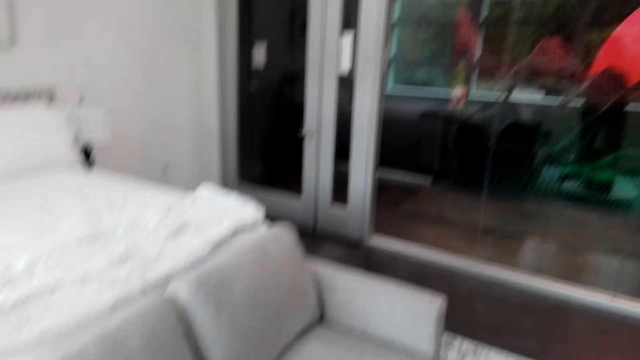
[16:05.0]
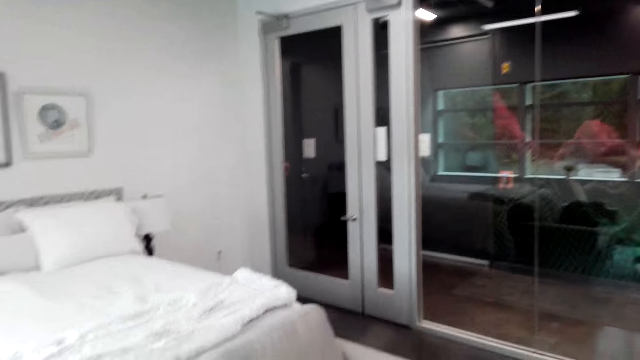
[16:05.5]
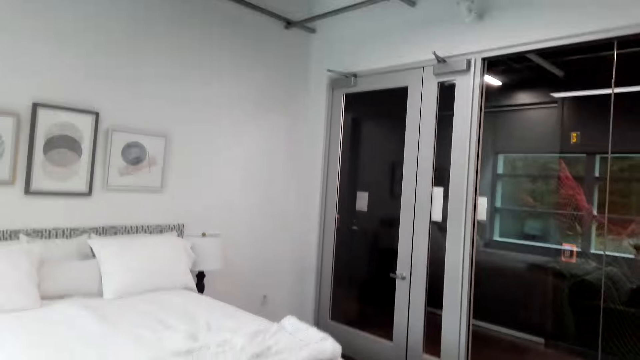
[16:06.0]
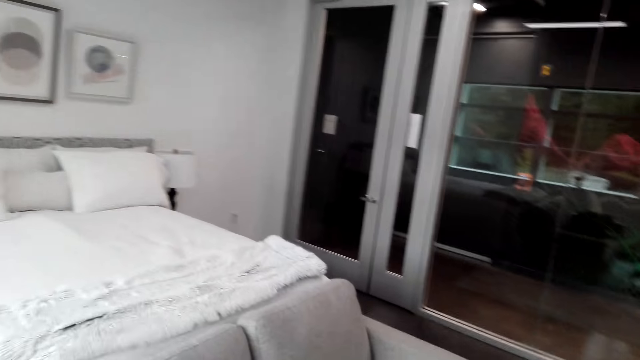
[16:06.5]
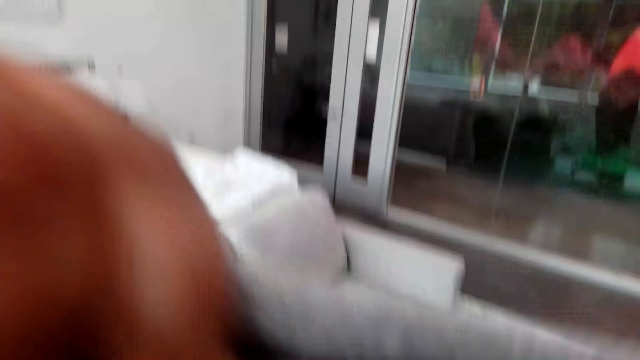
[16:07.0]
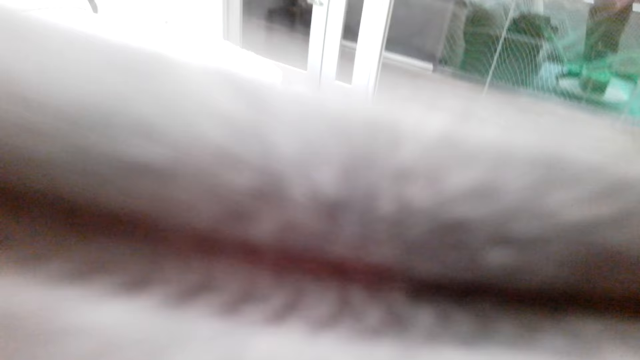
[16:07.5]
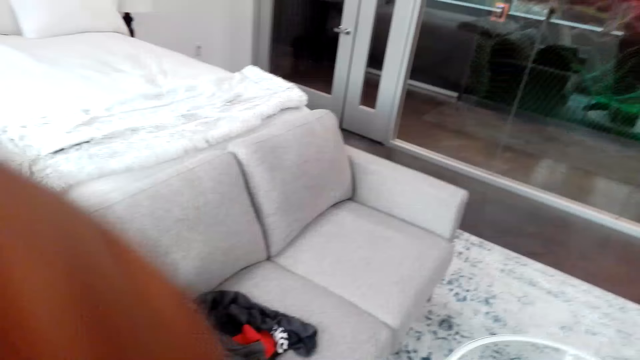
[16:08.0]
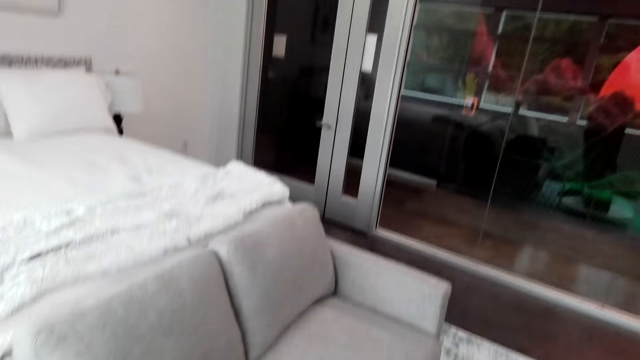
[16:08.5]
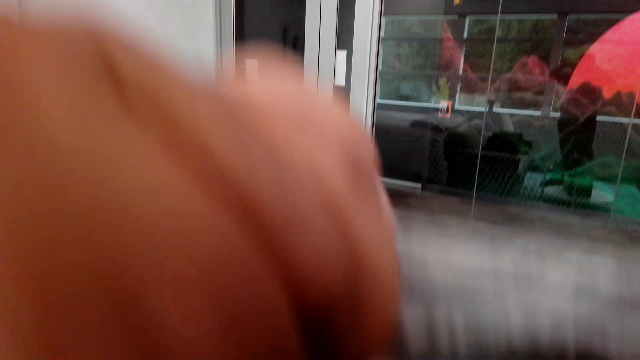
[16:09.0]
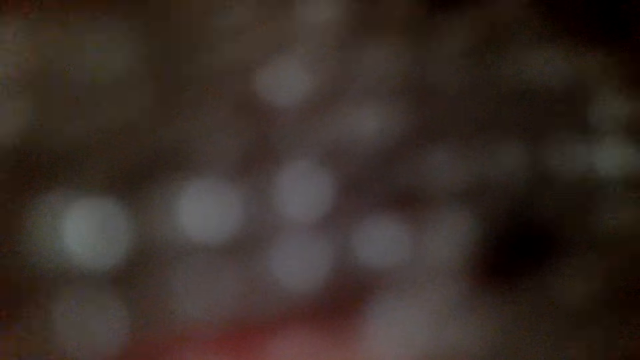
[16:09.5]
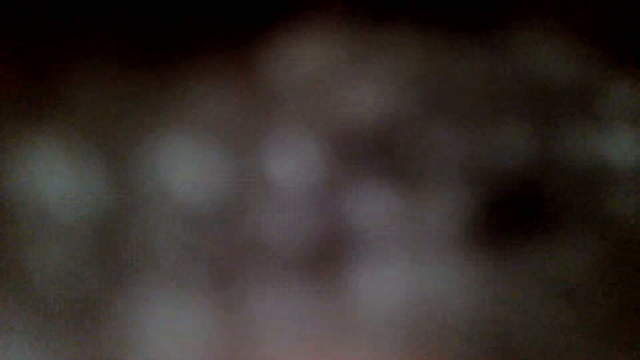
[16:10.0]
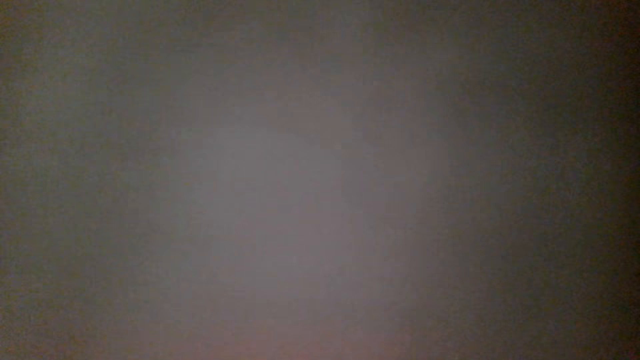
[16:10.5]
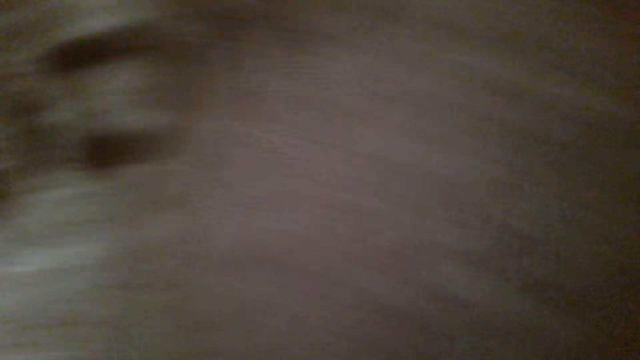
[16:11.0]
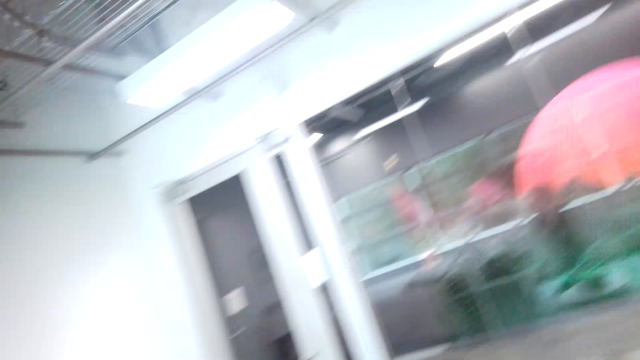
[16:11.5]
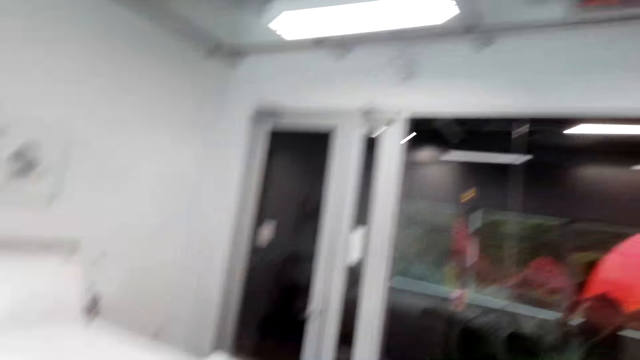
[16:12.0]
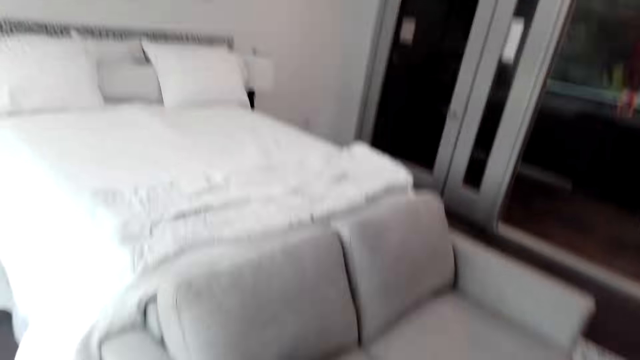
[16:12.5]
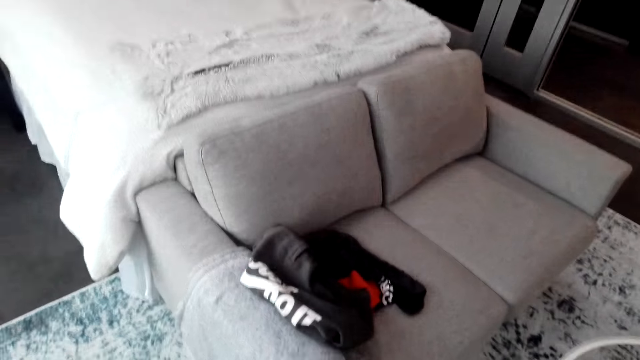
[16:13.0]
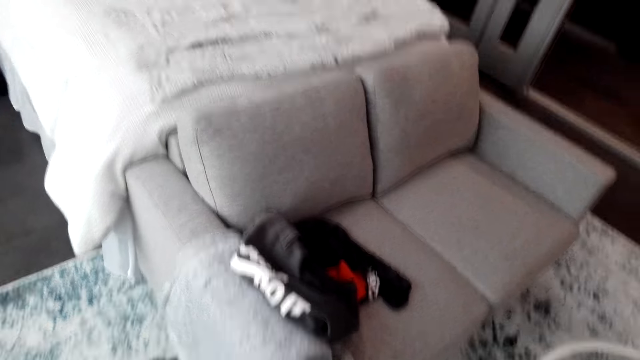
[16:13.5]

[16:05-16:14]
The camera wearer removes the sweater.

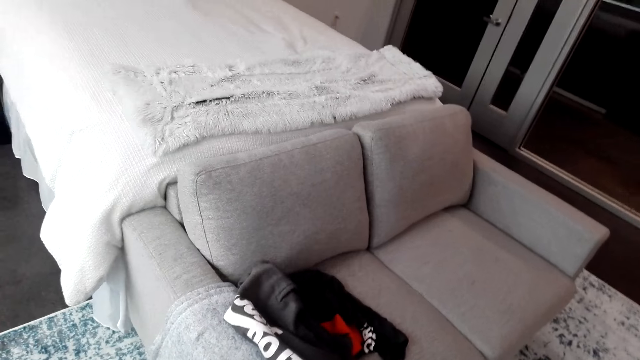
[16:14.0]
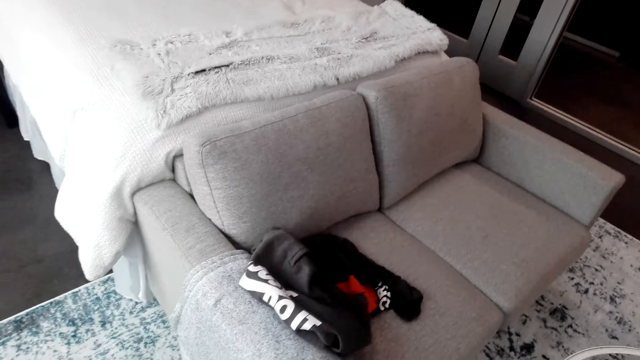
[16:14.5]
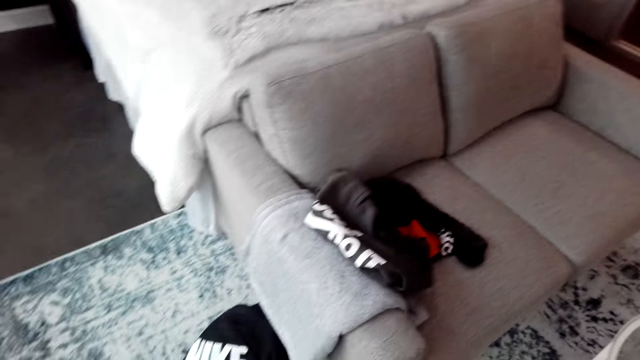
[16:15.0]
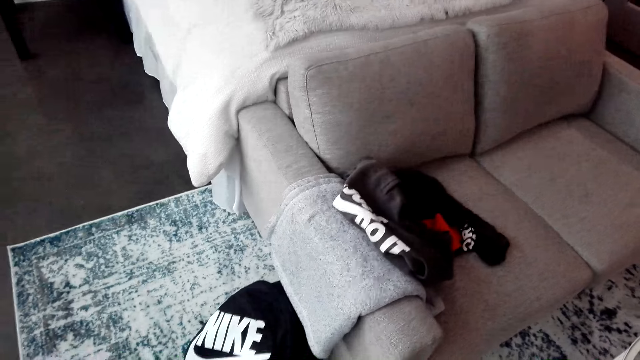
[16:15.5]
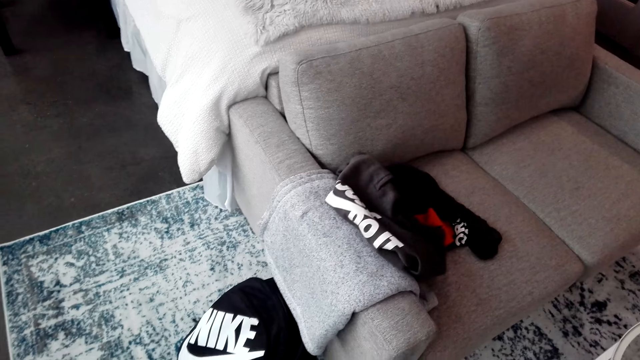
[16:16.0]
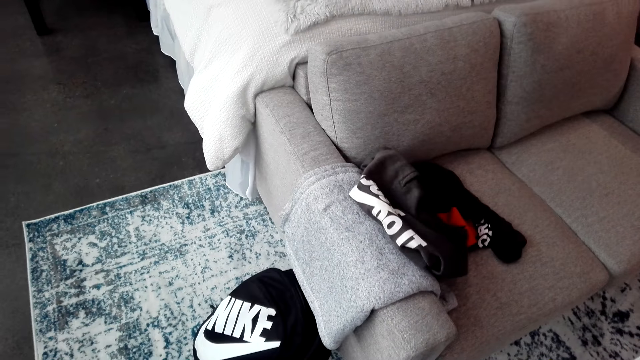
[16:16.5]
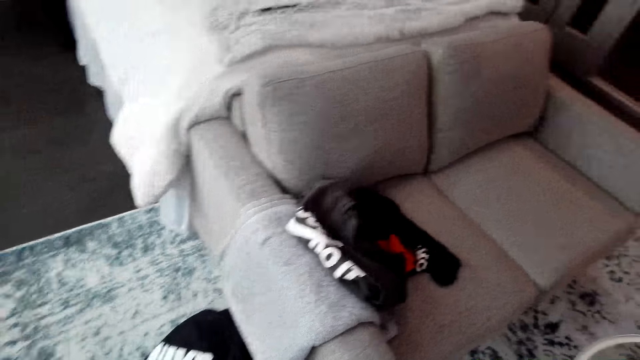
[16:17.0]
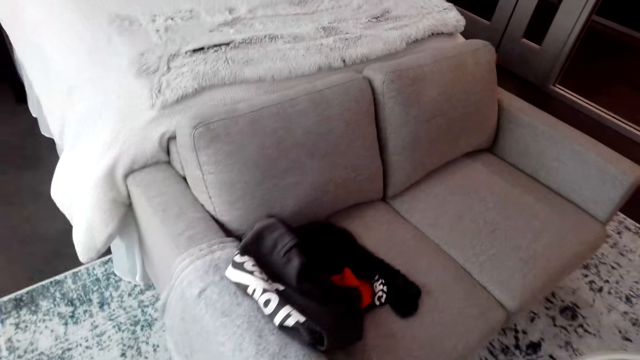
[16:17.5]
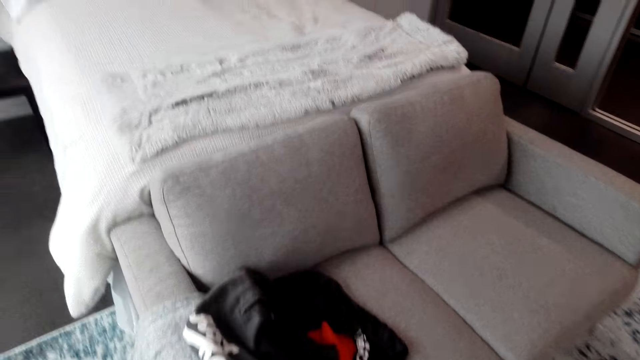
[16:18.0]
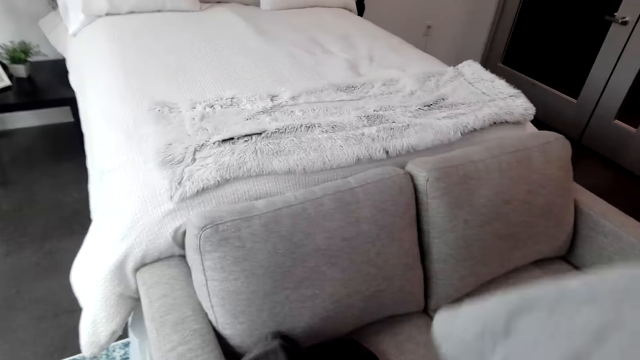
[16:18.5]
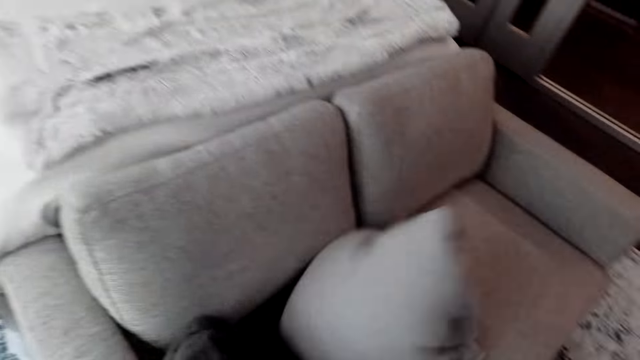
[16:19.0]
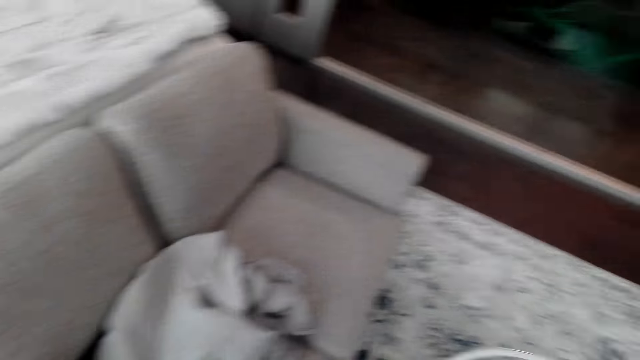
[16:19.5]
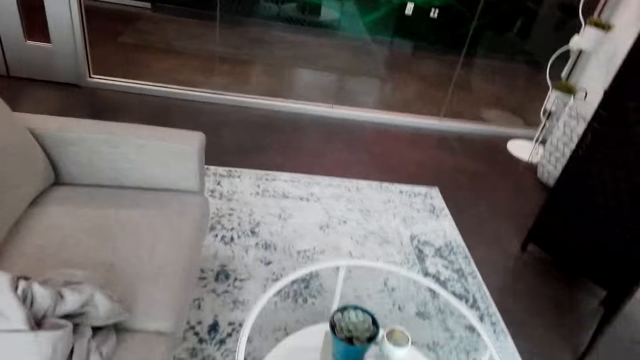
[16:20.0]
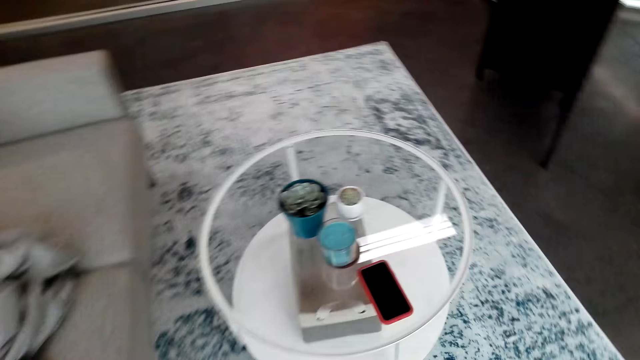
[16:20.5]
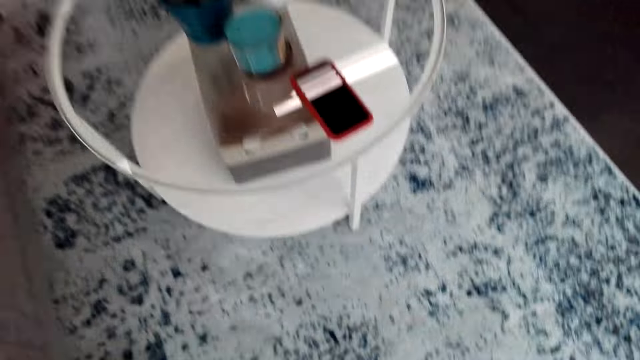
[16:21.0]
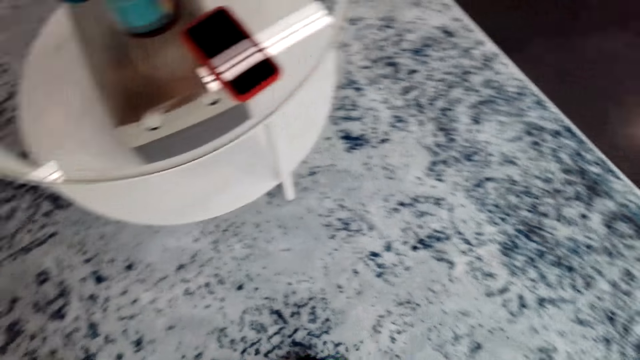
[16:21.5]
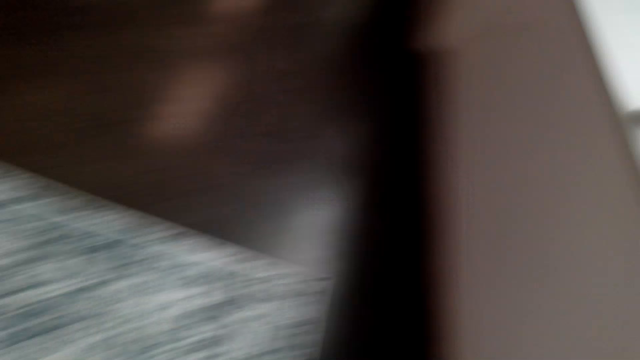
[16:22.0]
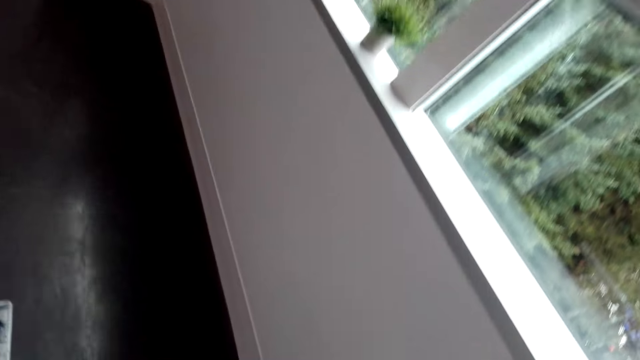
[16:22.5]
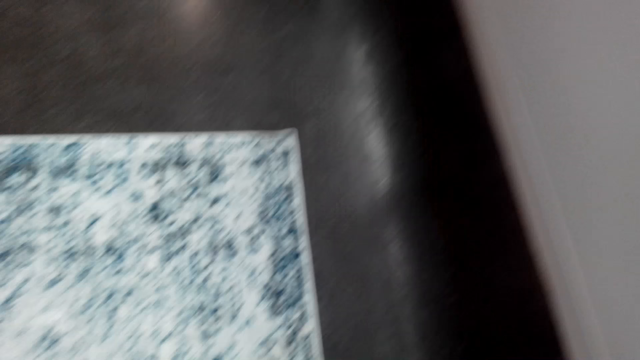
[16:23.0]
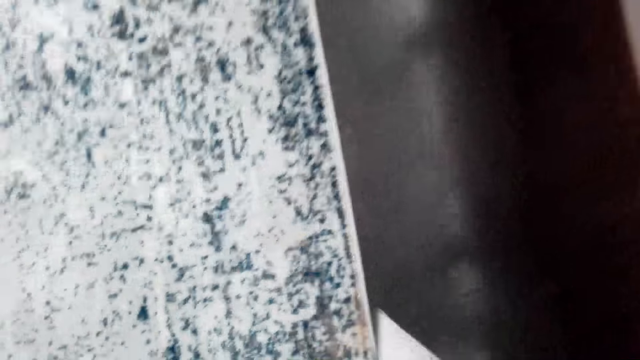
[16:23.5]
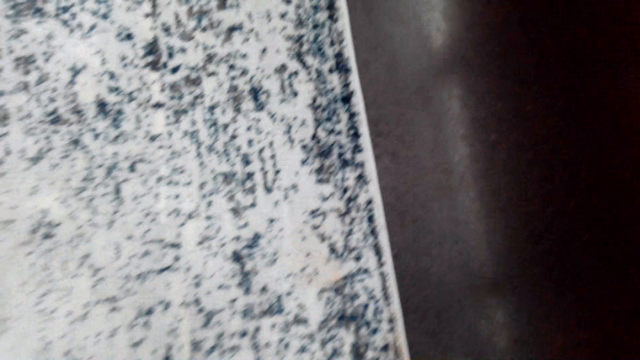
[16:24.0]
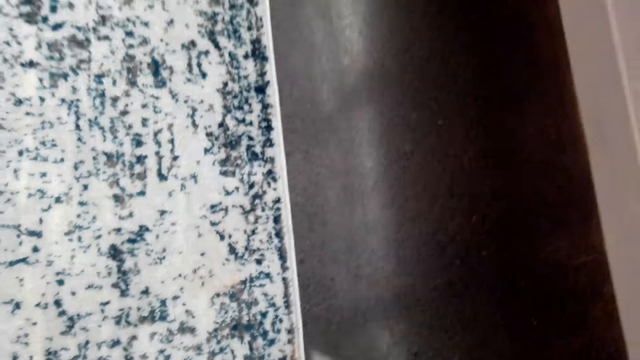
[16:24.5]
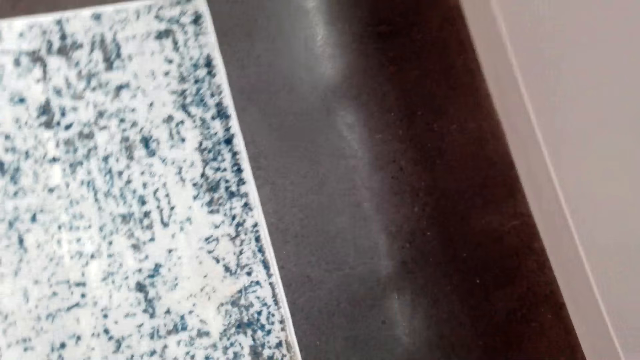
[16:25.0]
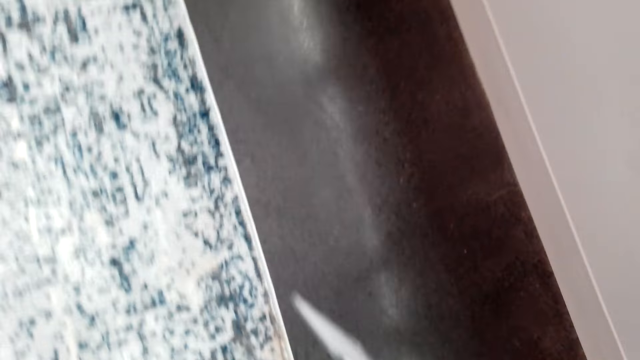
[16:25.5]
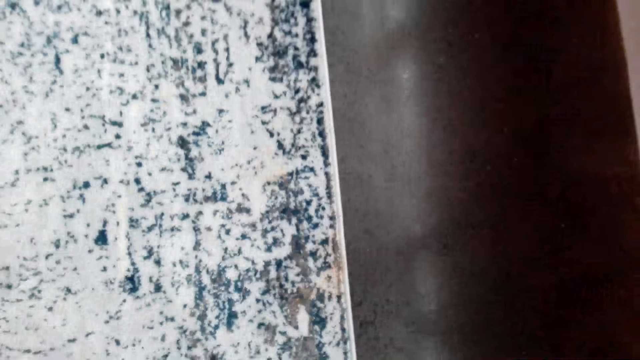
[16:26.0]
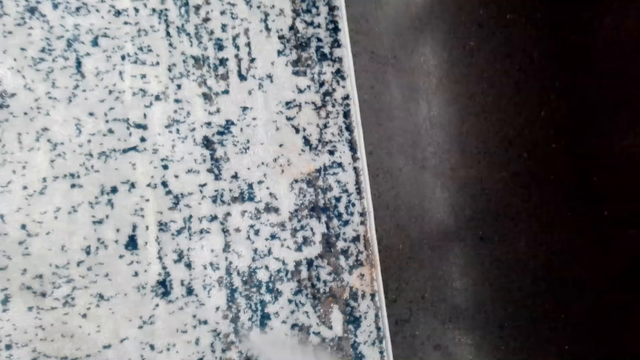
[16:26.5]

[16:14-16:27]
The camera wearer looks around the sofa. They drop the sweater on the sofa. They look around the room.
